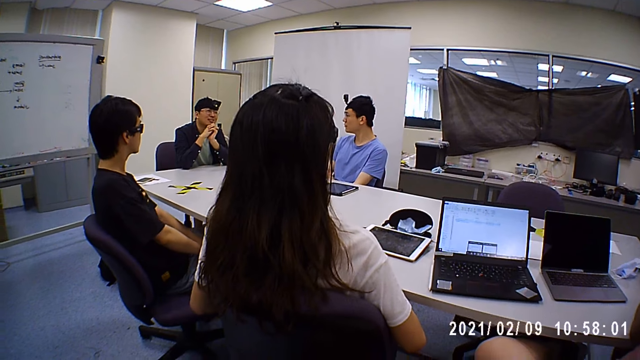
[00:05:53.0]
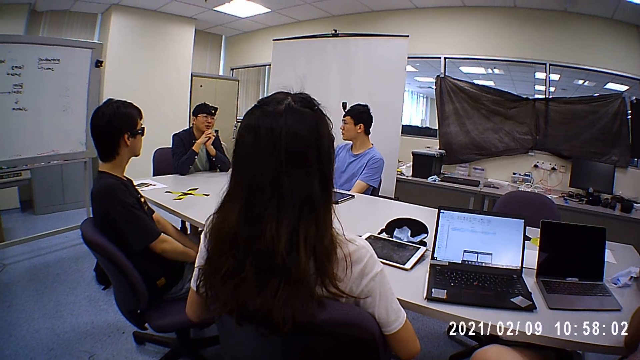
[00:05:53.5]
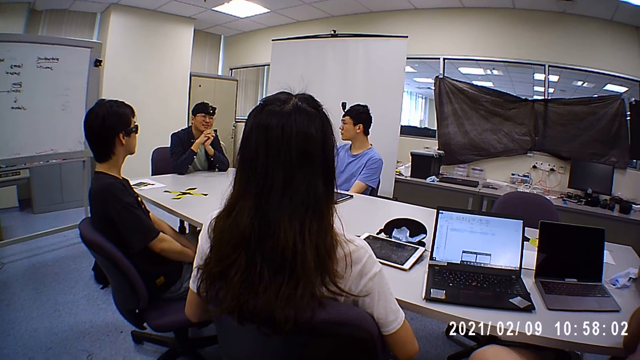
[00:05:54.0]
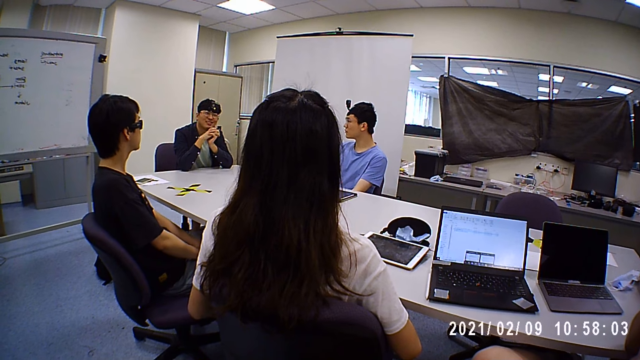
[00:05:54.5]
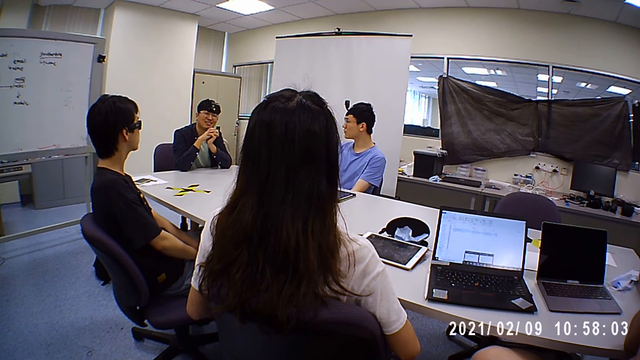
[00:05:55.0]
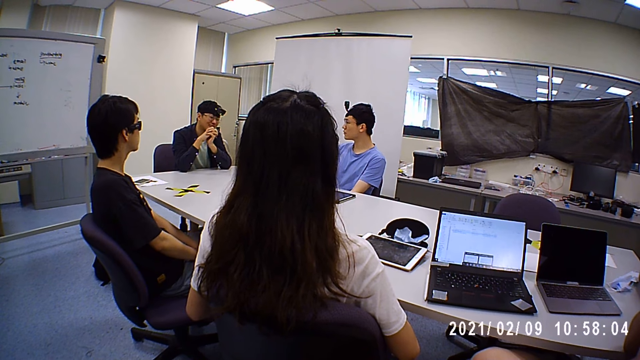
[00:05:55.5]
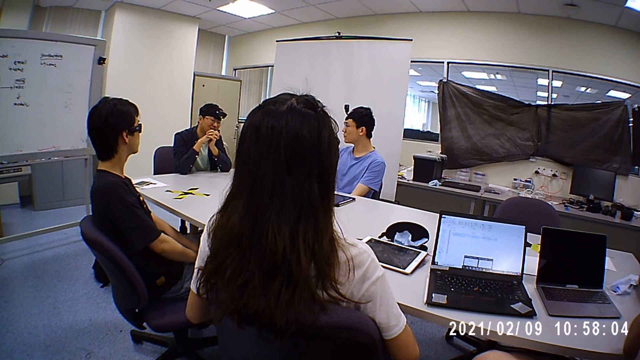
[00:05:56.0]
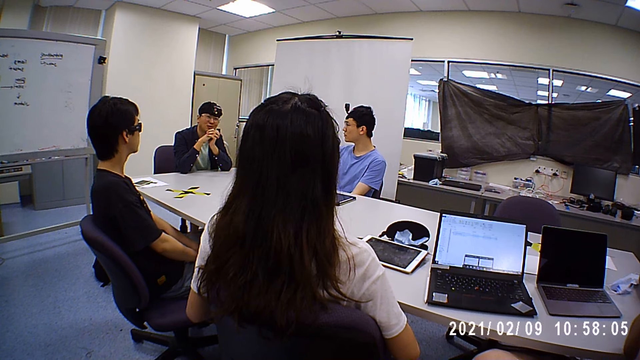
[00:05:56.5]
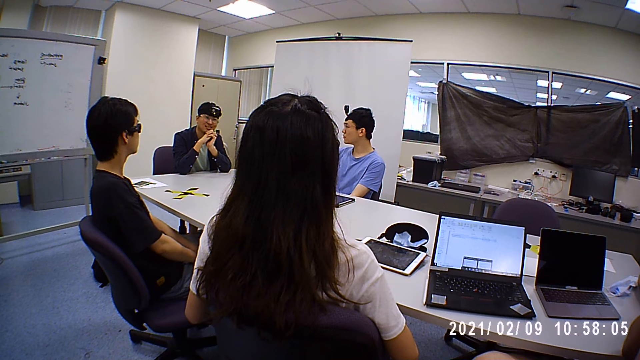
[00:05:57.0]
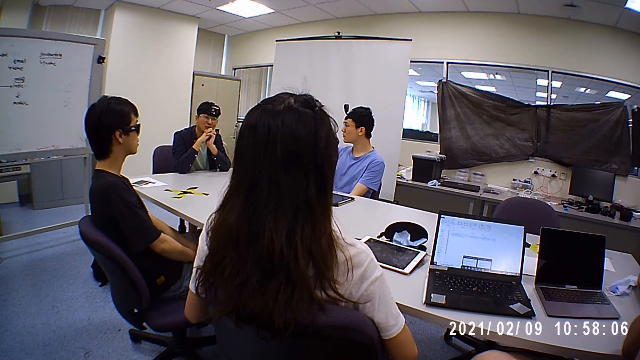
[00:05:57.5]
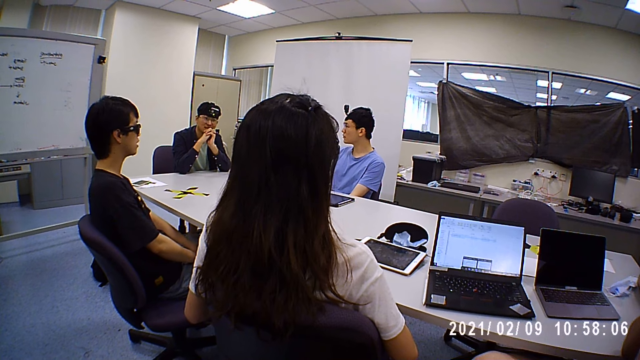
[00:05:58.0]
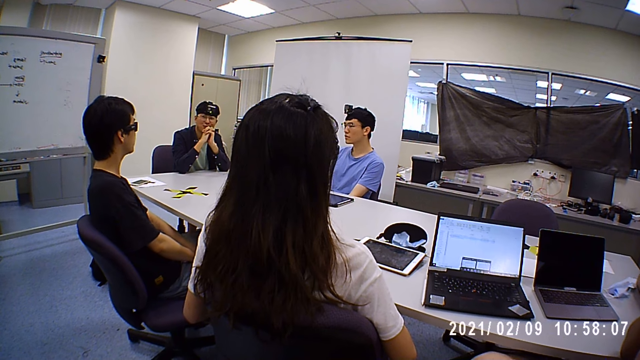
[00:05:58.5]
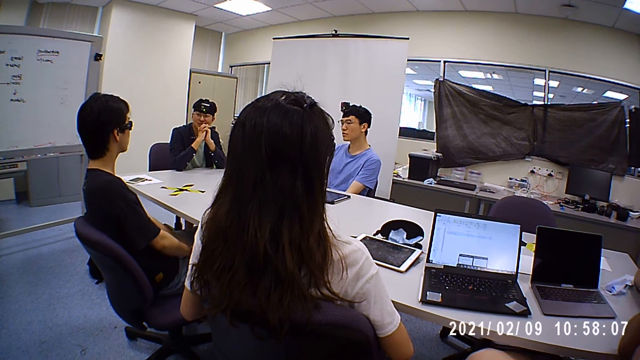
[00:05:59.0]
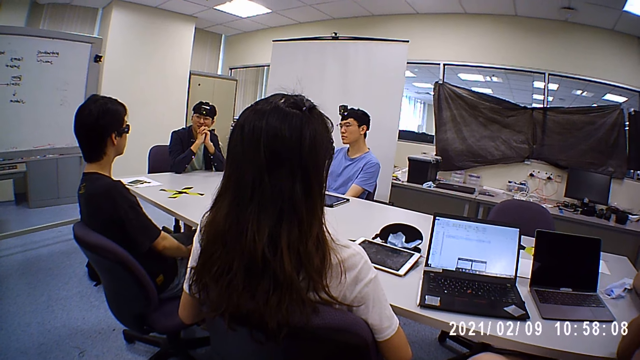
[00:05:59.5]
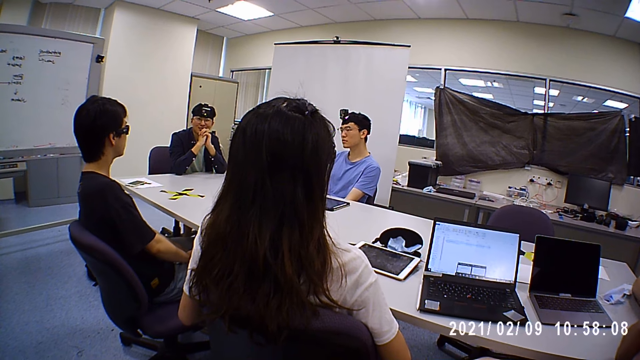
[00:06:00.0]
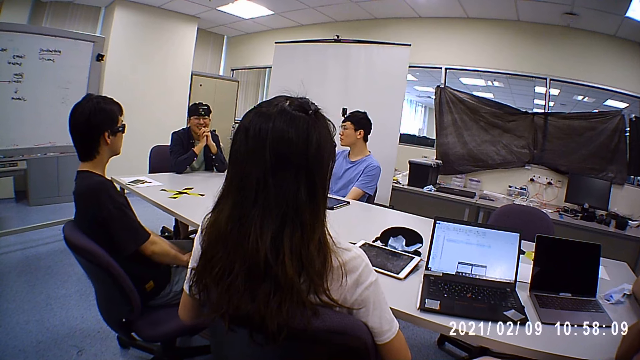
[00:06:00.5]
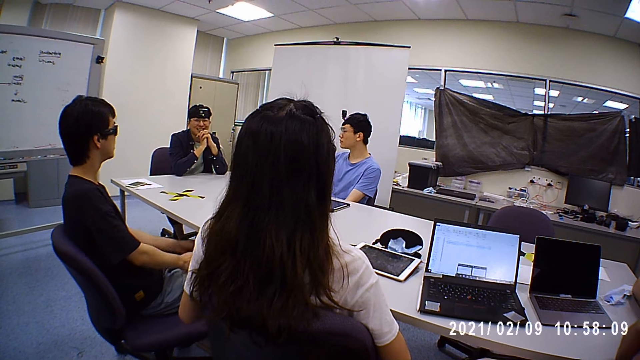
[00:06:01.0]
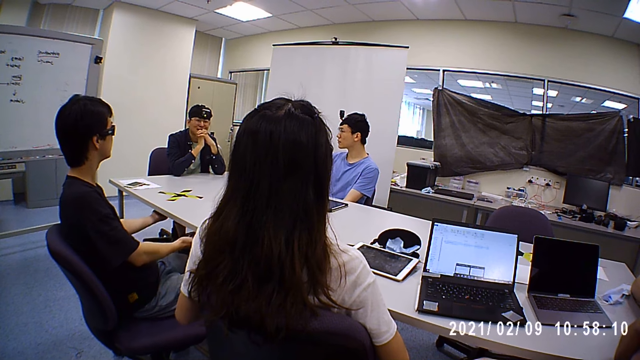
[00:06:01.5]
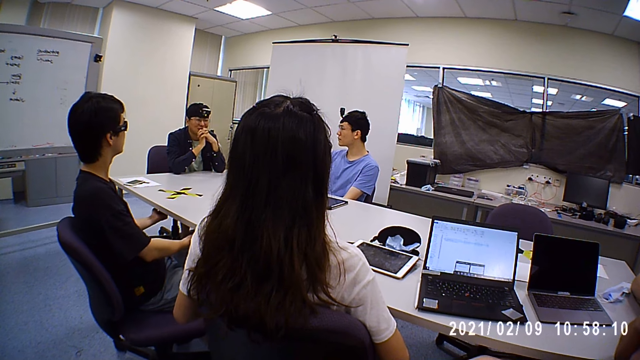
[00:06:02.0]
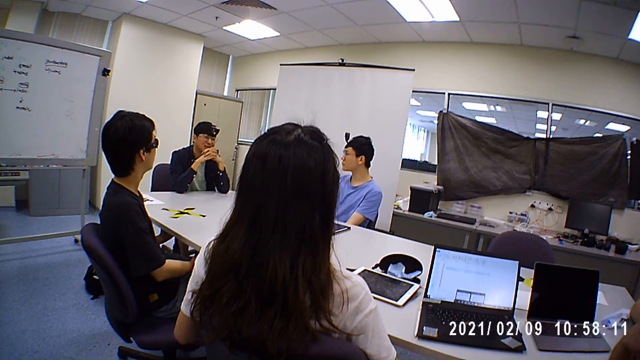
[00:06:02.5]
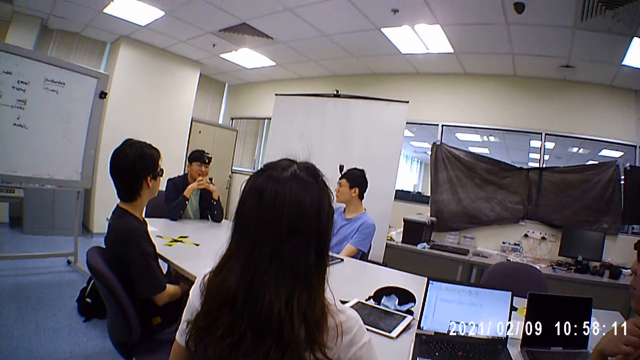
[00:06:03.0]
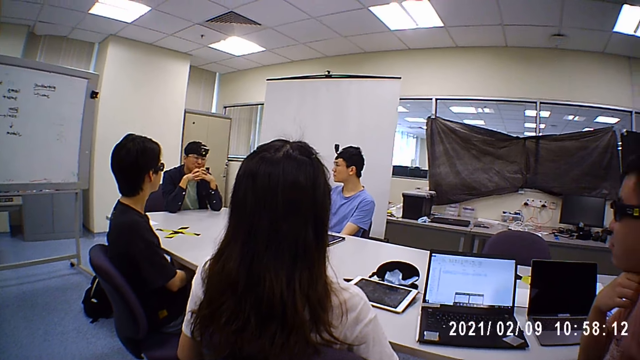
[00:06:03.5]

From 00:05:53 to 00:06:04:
A man puts his hands under a table.

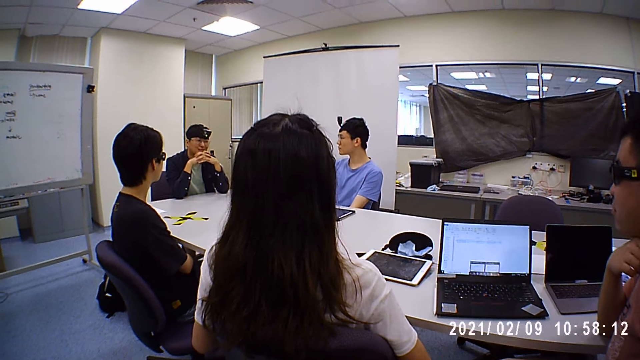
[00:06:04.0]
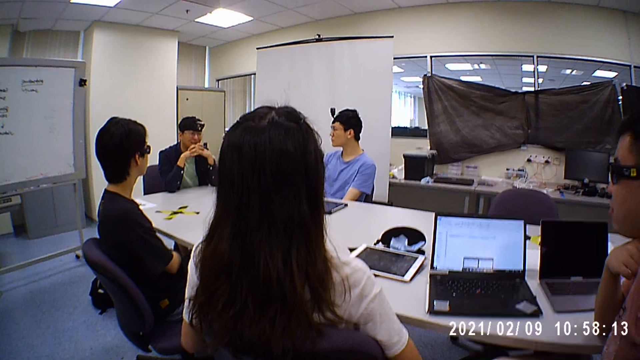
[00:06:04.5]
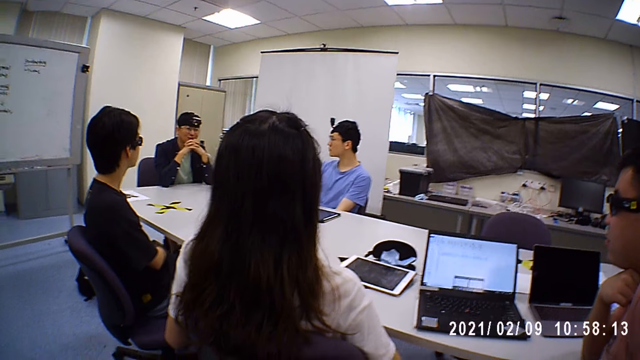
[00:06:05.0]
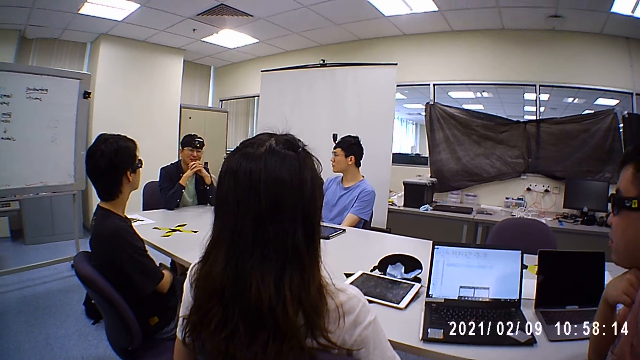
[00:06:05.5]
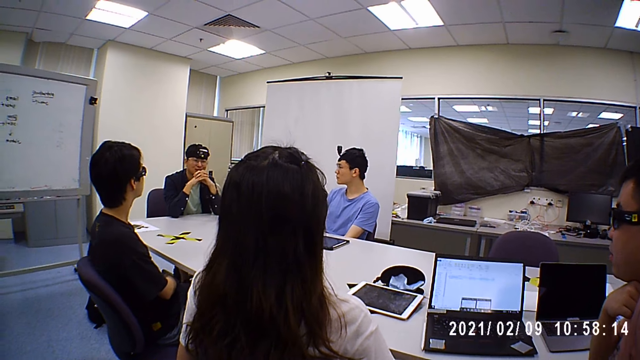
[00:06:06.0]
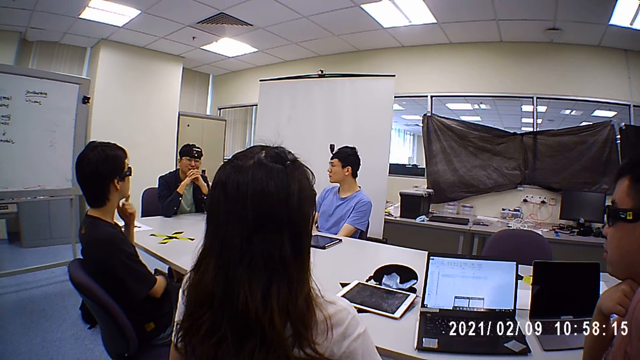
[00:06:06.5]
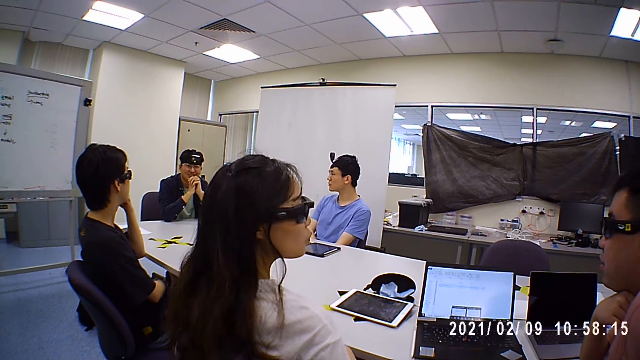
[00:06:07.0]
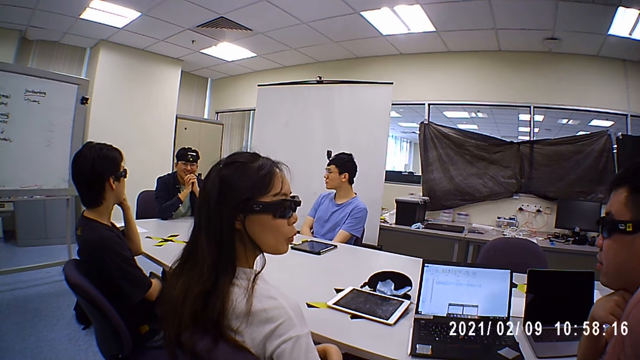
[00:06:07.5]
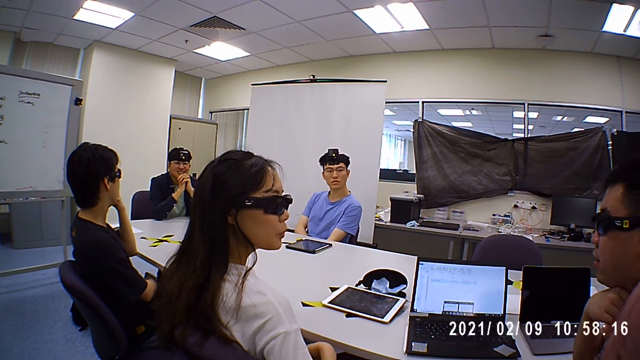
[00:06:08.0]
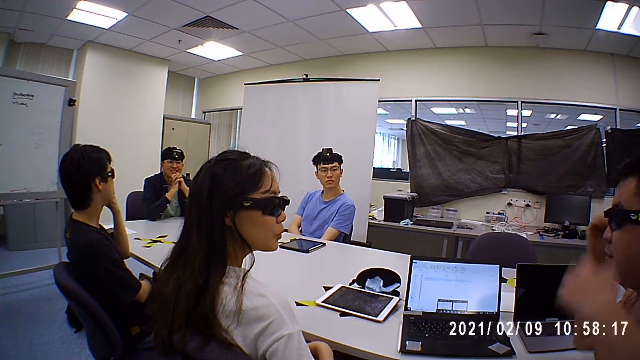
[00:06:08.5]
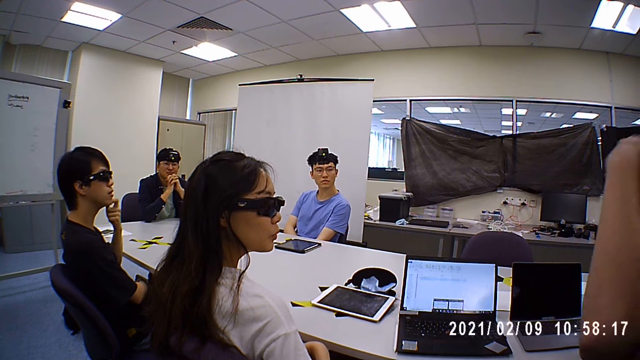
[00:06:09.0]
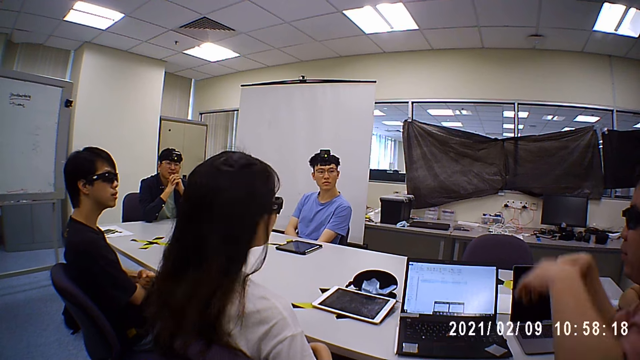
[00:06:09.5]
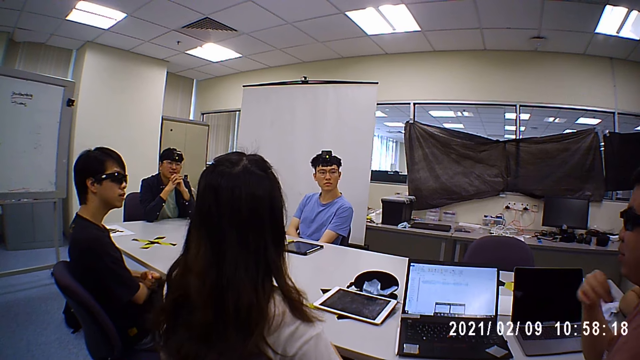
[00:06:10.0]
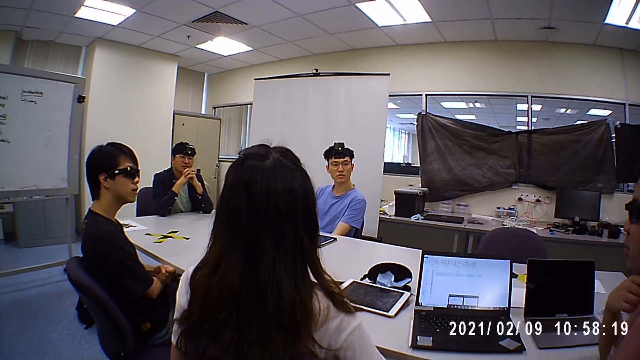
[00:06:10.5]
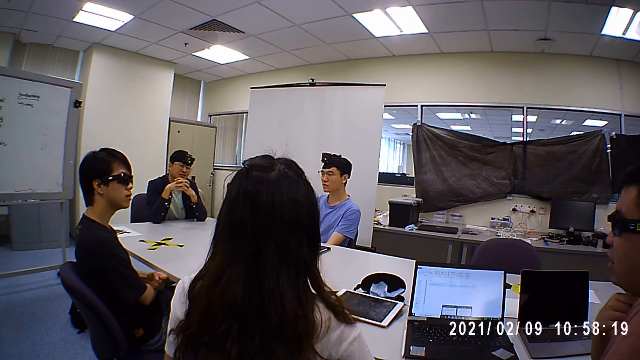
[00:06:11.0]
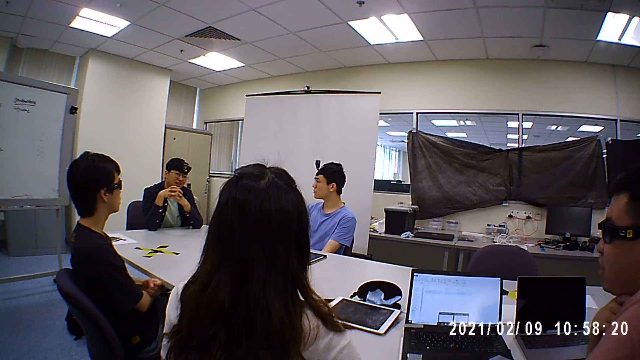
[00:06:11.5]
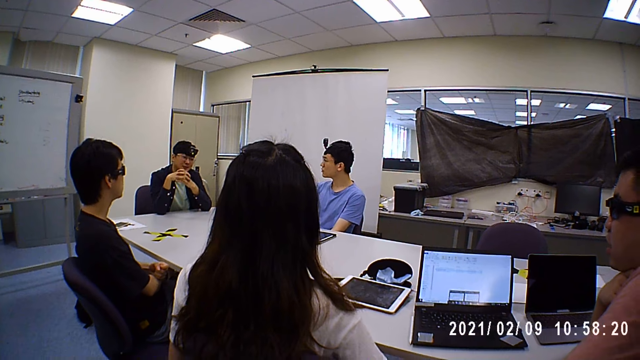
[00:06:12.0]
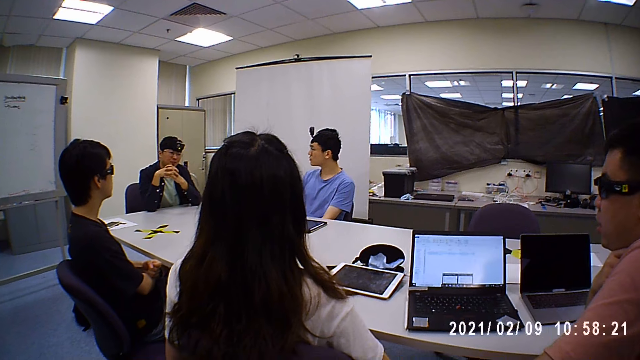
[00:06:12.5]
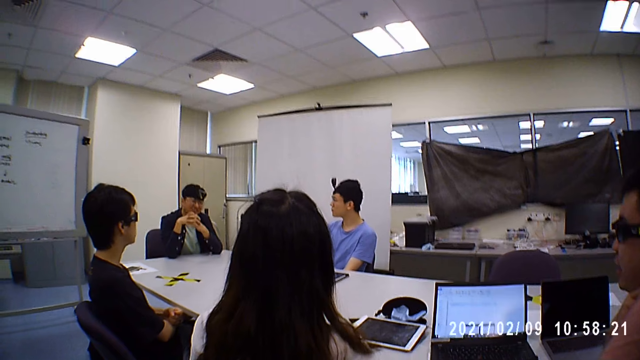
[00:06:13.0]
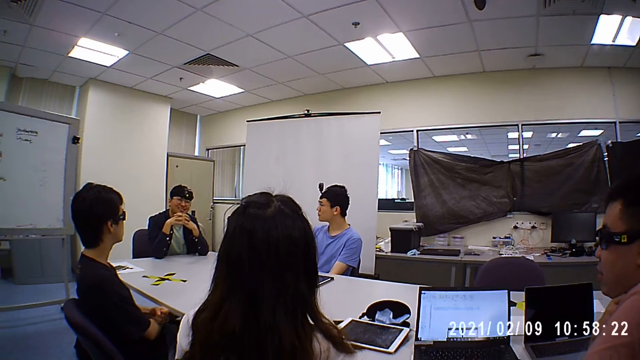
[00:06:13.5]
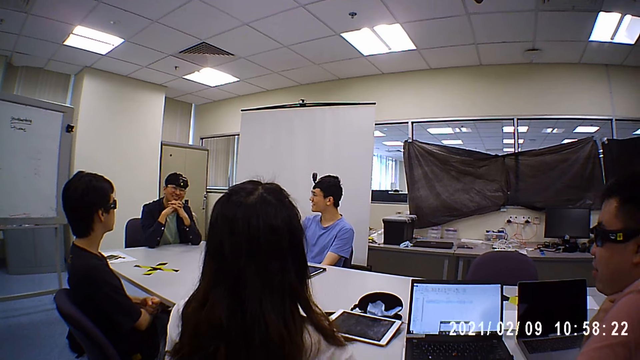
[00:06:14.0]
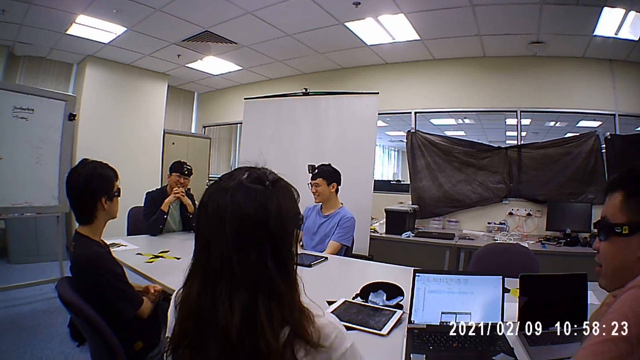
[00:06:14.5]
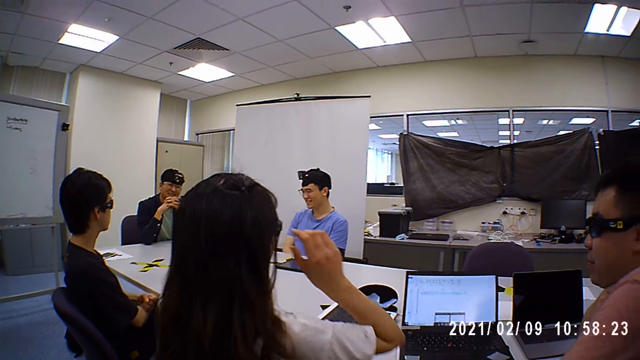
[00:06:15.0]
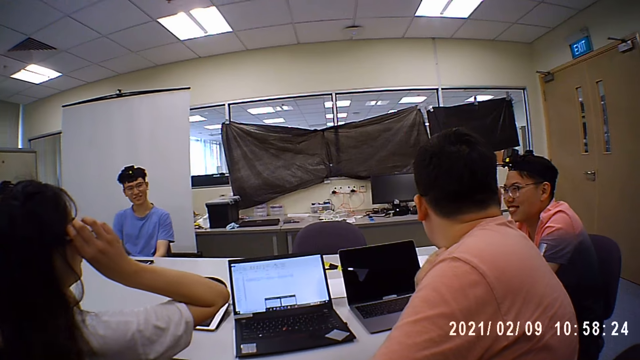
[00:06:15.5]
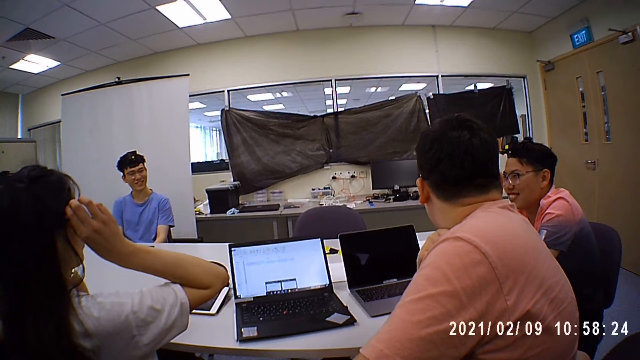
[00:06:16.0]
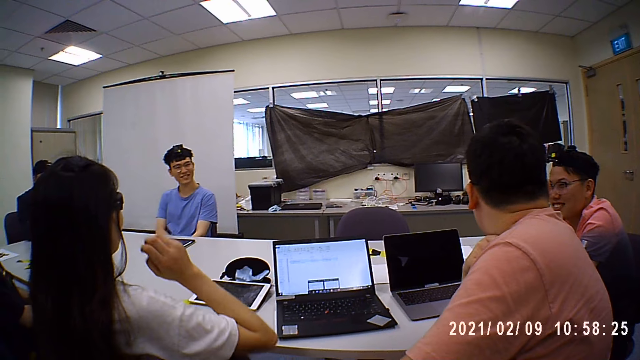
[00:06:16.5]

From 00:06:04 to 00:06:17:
A man puts a hand on his cheek. A woman turns towards another man. The other man moves up his hands. The woman touches her camera with her hands.
